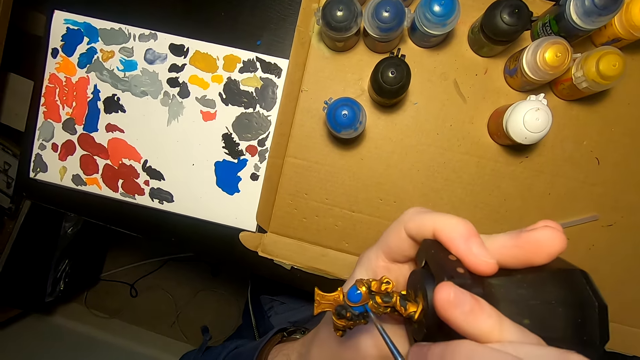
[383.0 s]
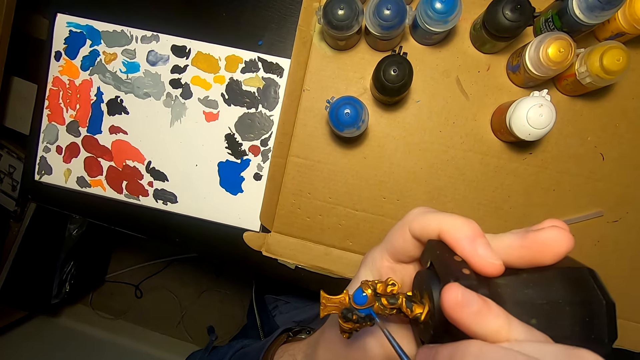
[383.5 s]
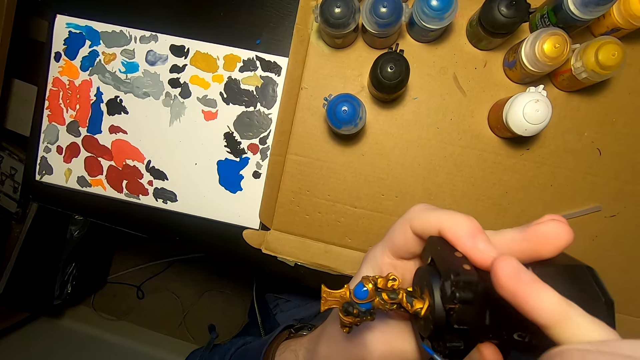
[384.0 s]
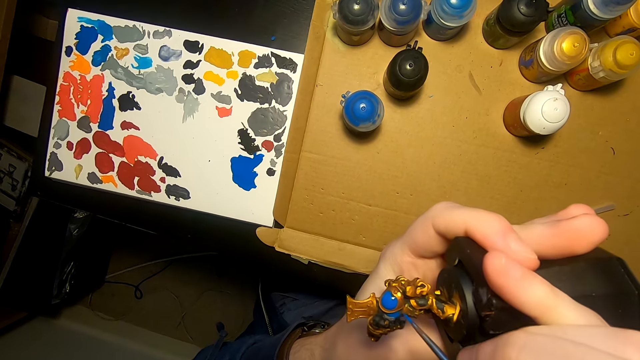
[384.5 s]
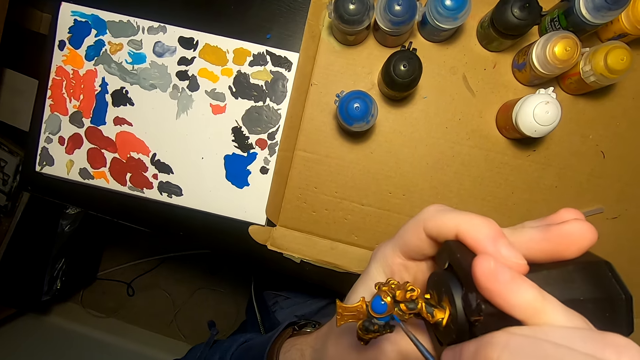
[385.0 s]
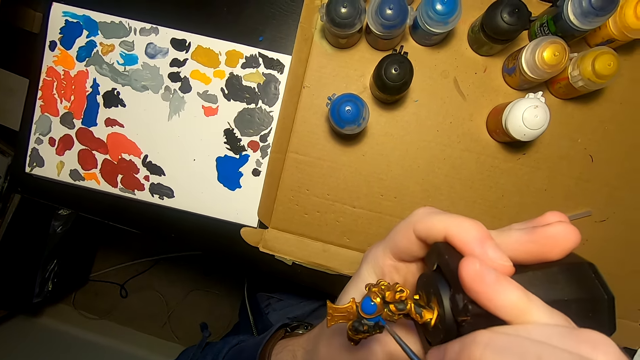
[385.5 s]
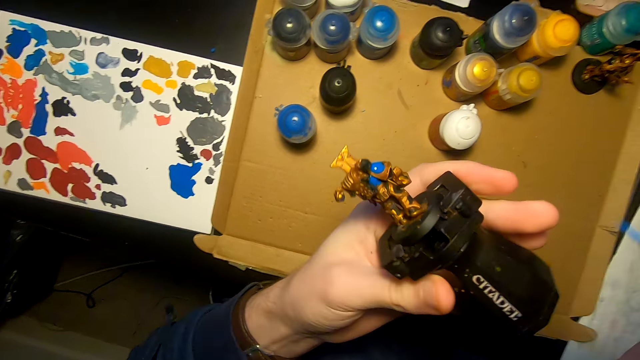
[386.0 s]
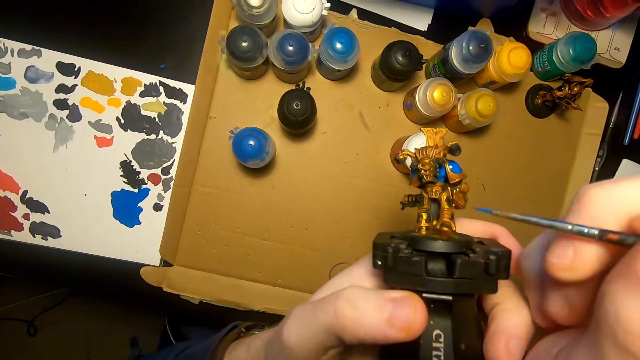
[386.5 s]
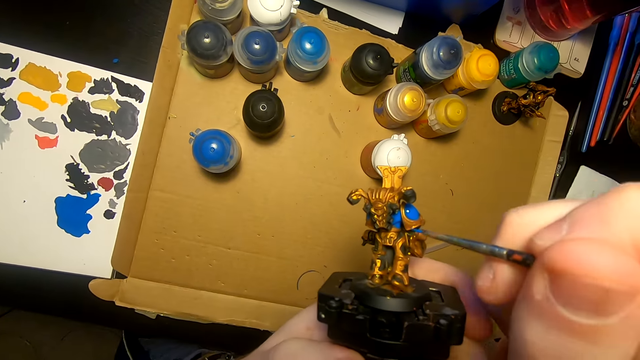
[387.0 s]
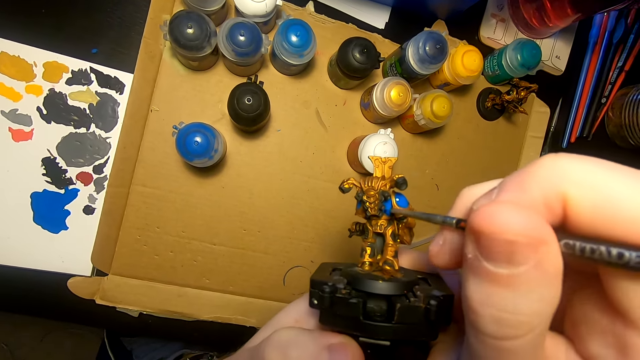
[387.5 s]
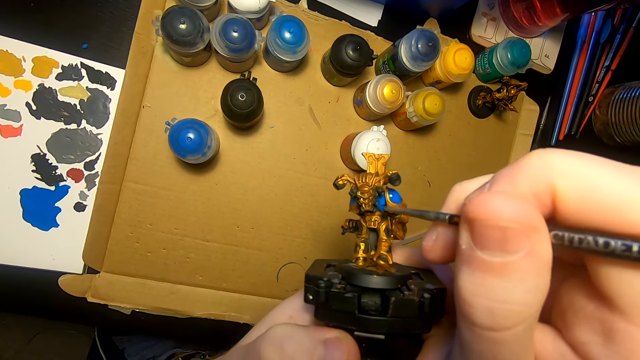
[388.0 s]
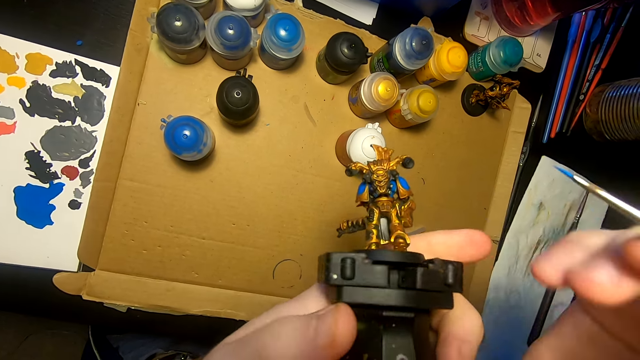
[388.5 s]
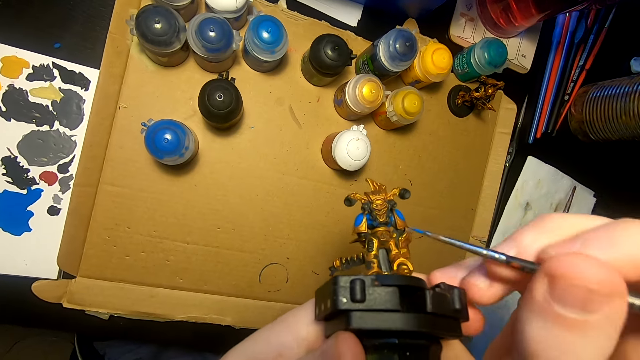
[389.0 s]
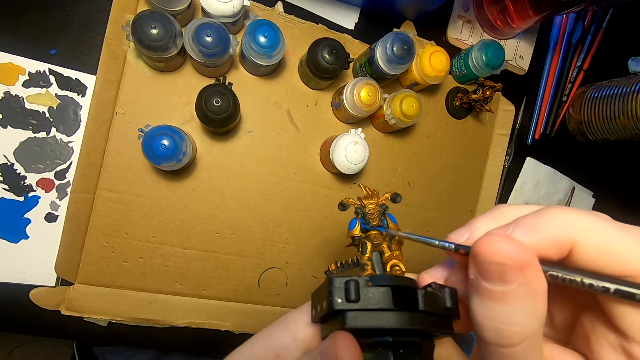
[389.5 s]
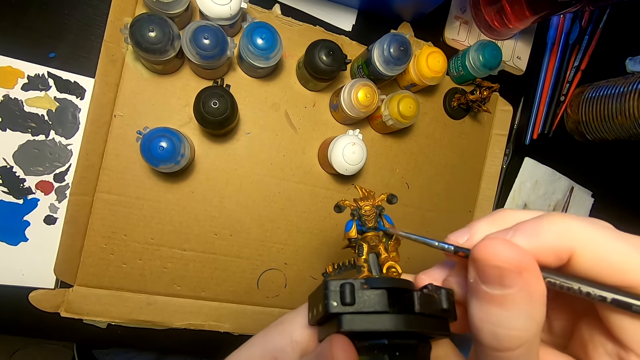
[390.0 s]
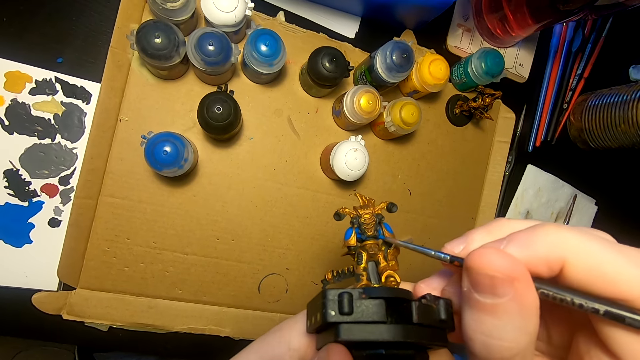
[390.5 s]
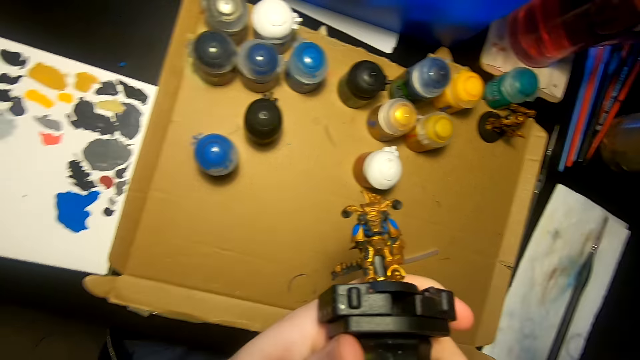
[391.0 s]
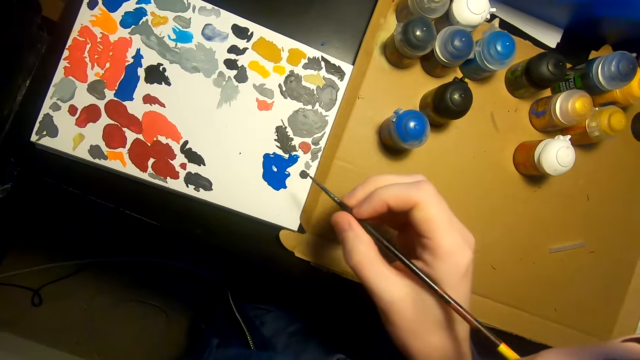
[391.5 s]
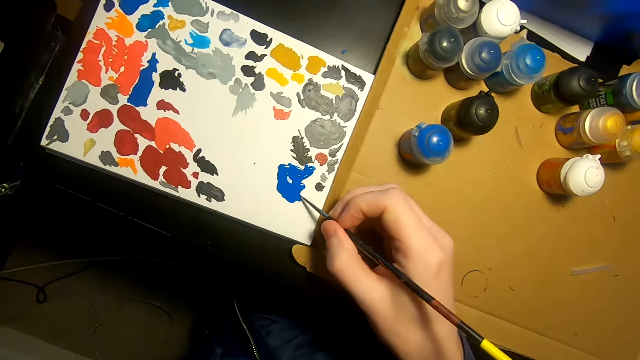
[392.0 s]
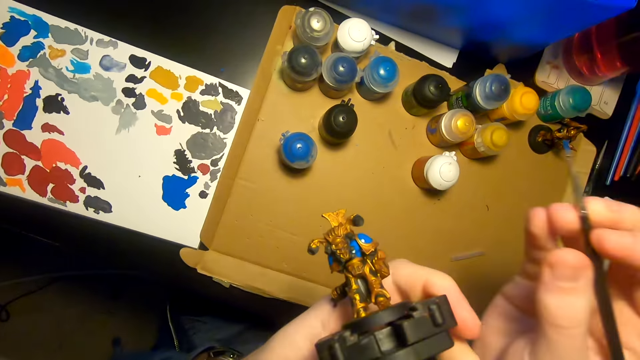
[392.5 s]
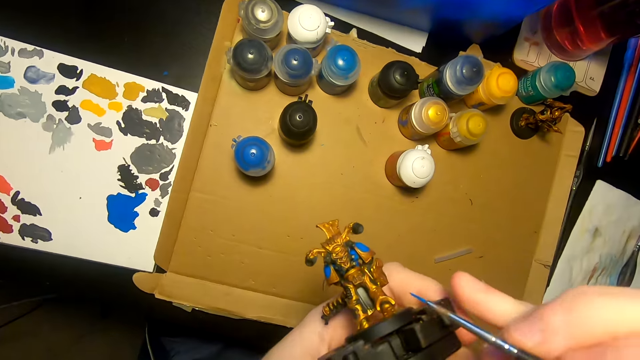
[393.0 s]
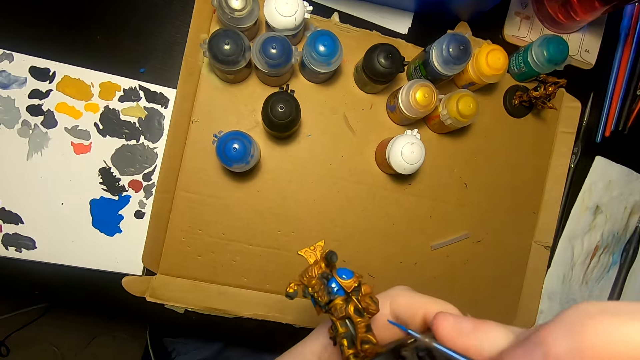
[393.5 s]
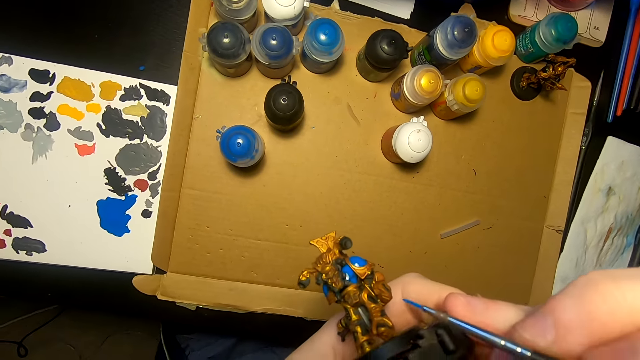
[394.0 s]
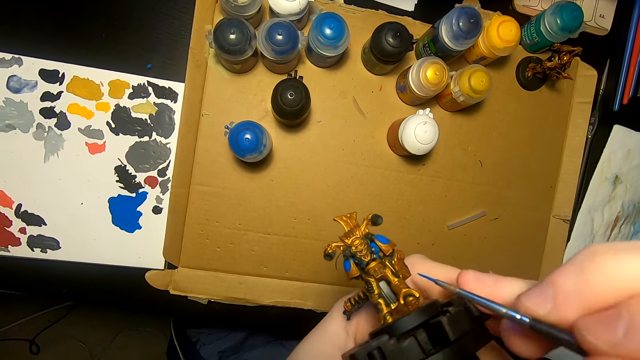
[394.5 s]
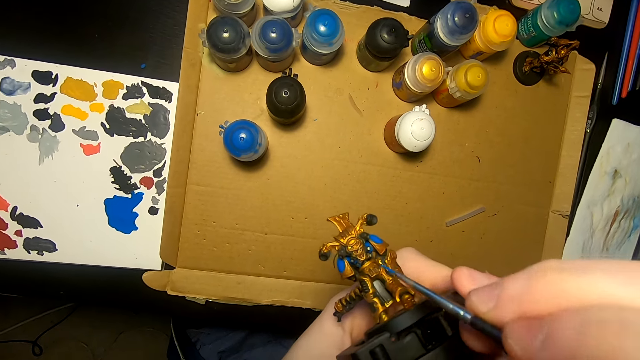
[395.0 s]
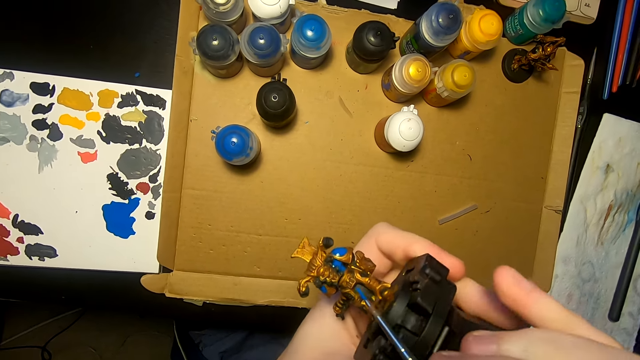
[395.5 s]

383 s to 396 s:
The camera wearer paints the model sculpture with a painting brush. They turn something. They apply paint on something. They dip the paint brush in the paint. They paint the model sculpture with the painting brush.

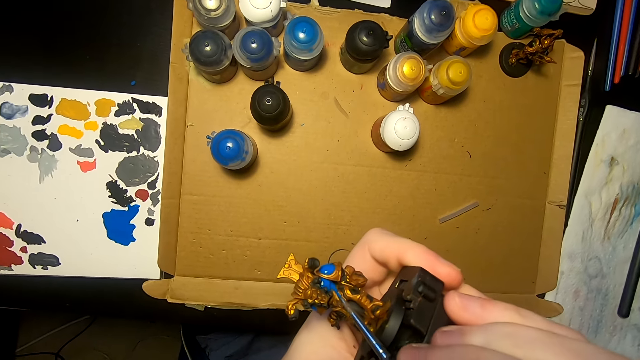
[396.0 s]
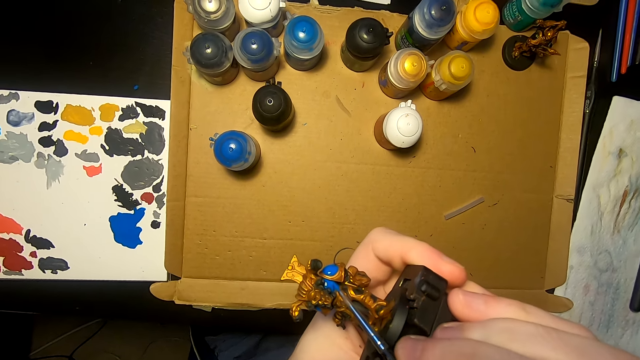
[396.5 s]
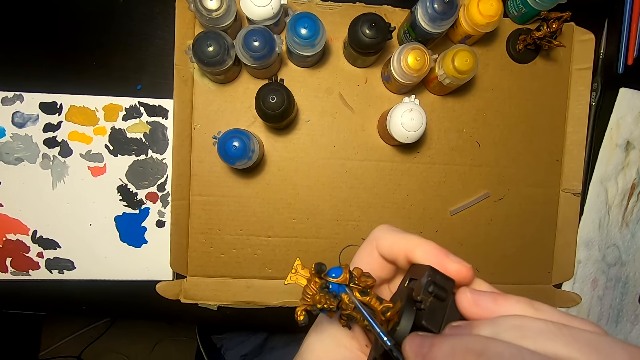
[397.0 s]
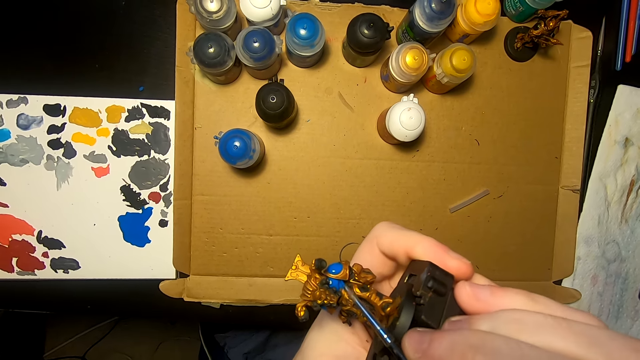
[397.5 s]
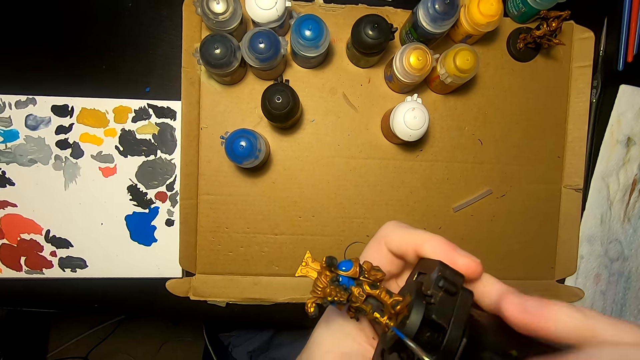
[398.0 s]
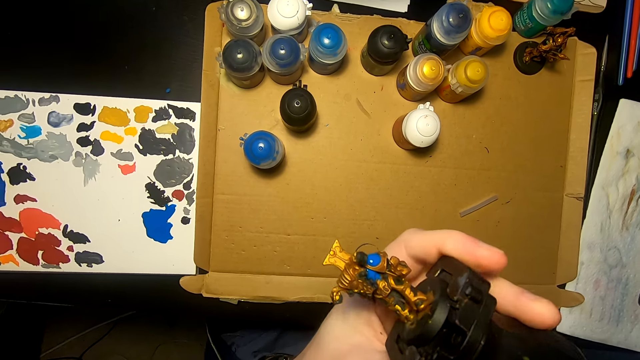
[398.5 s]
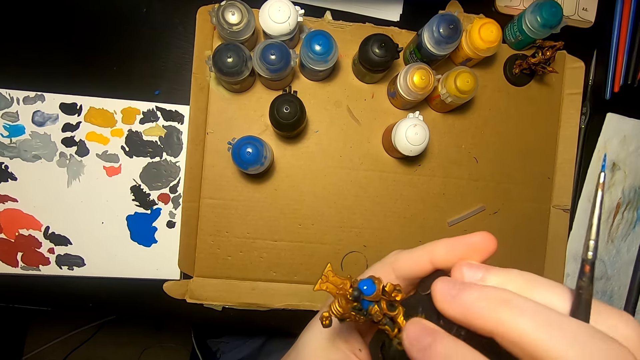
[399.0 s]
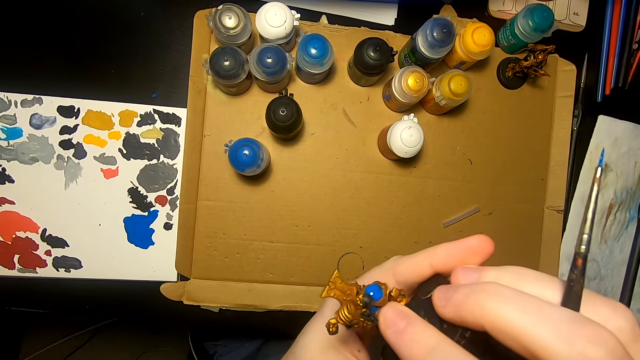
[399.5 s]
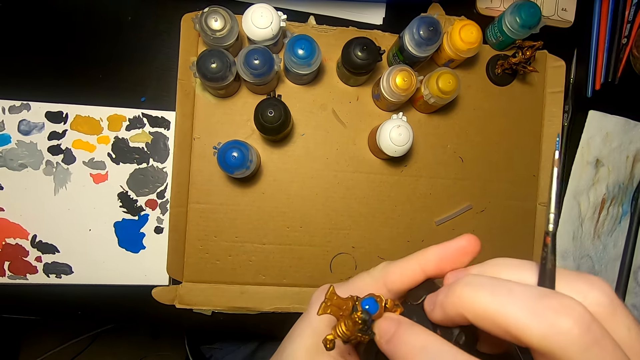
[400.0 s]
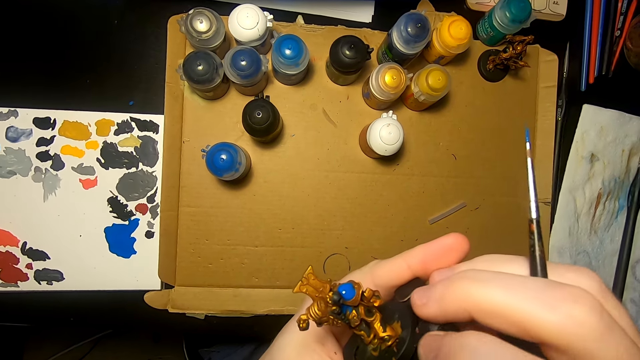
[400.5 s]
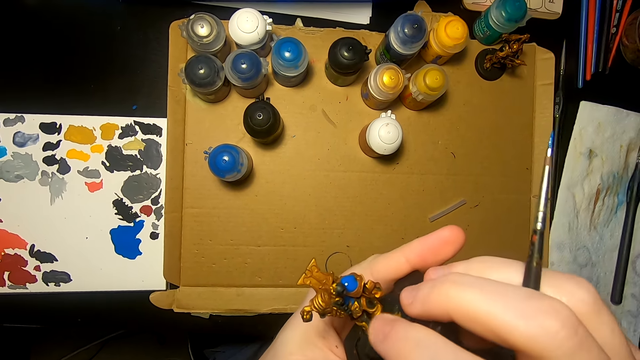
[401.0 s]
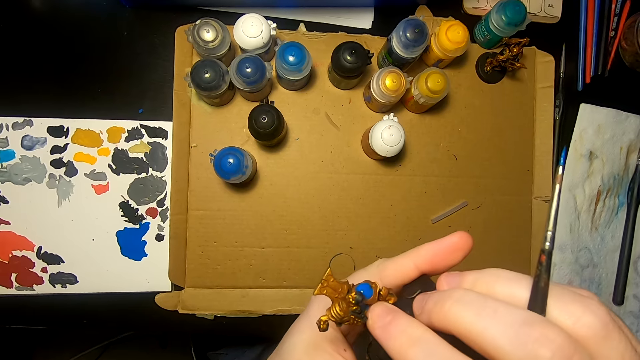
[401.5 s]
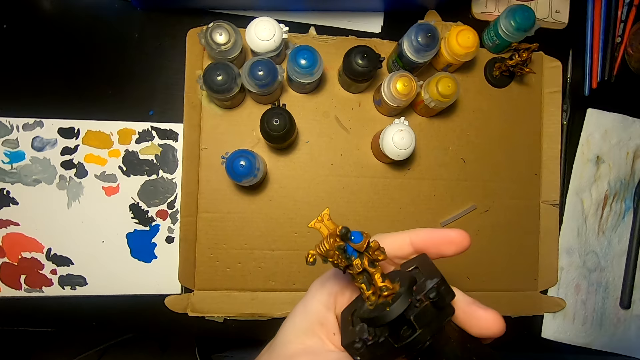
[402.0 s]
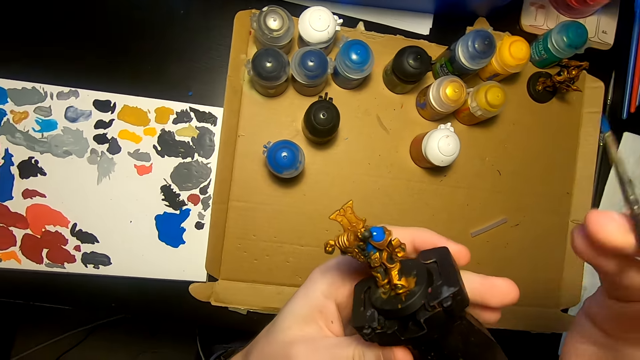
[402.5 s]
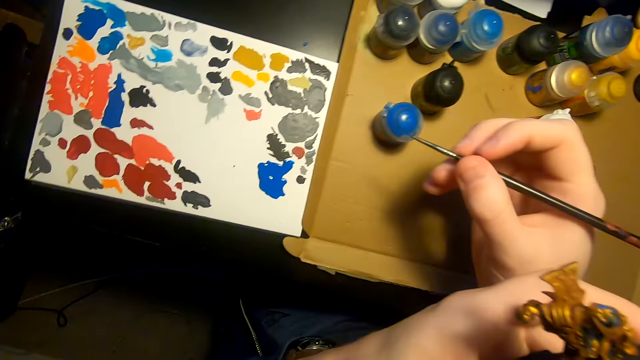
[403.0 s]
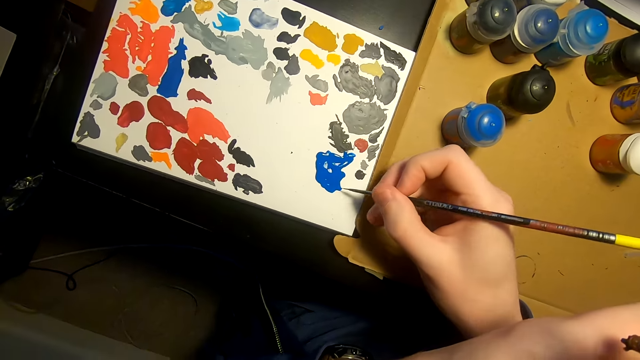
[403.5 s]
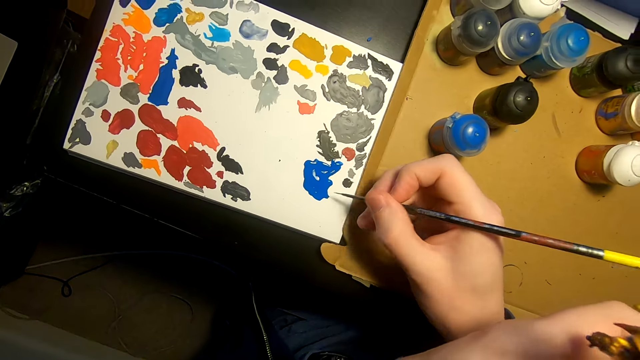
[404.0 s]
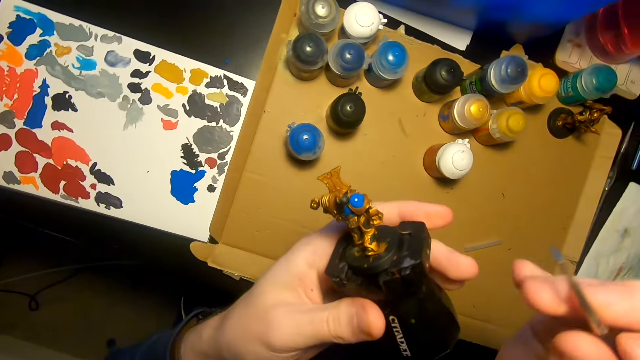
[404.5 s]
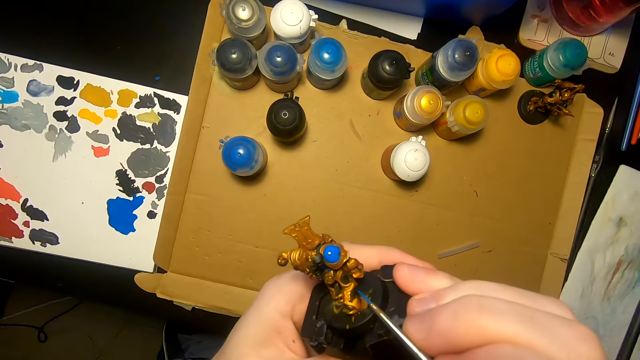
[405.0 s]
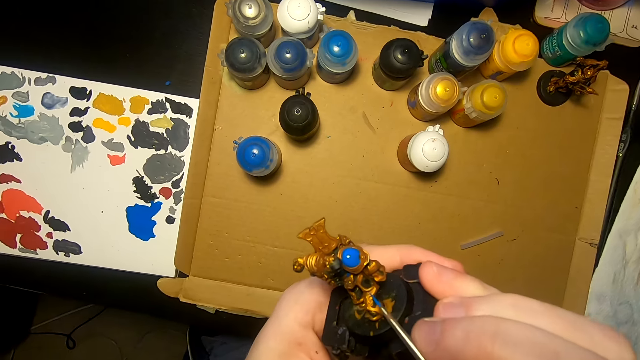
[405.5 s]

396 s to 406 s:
The camera wearer applies paint on something. They clean out paint on something with a finger. They dip the paint brush in the paint. They paint the model sculpture with the painting brush.
